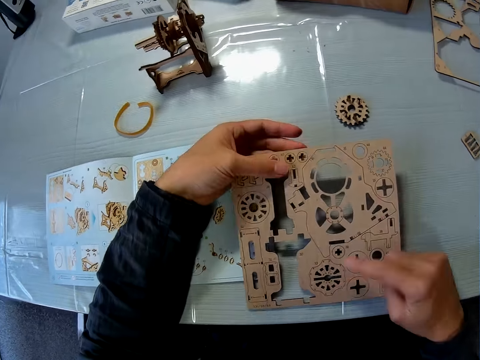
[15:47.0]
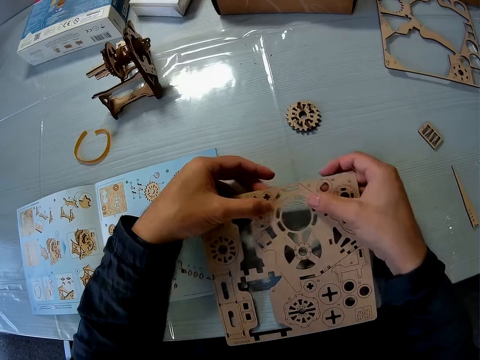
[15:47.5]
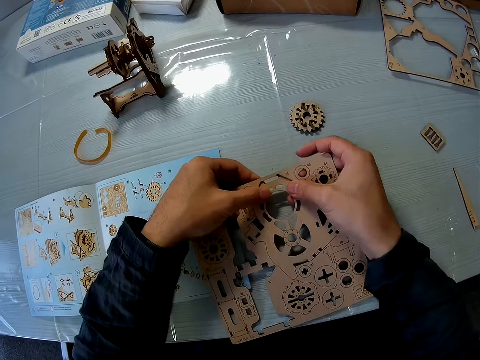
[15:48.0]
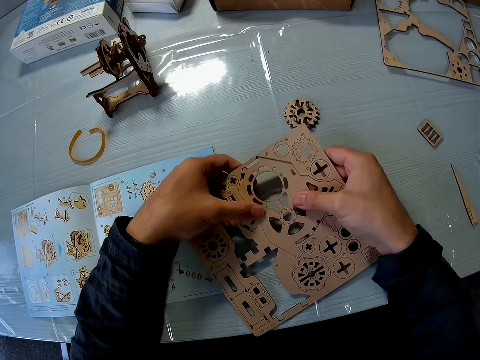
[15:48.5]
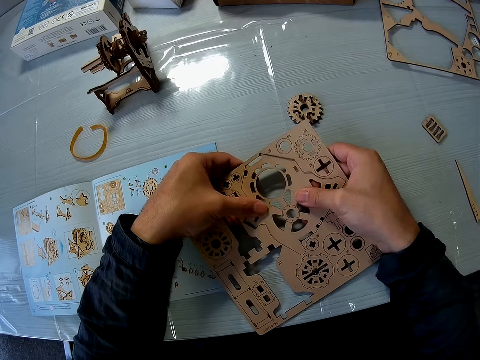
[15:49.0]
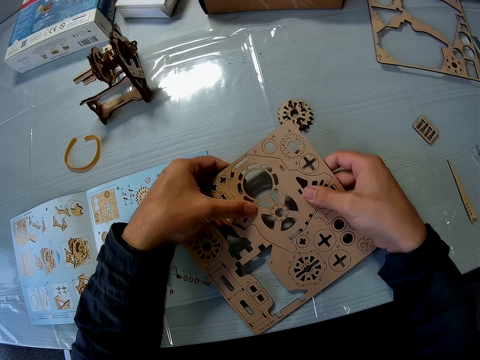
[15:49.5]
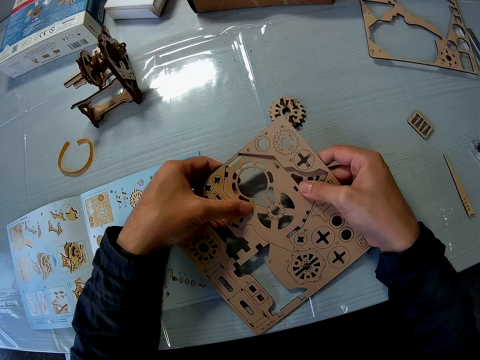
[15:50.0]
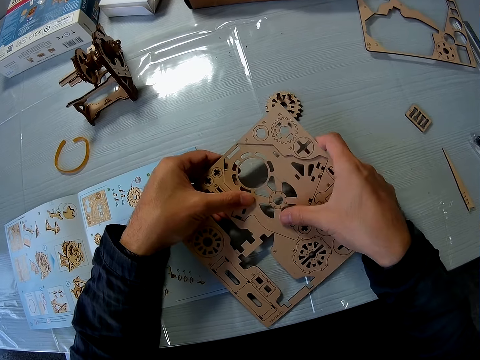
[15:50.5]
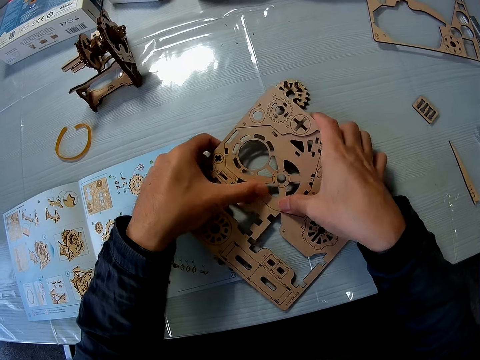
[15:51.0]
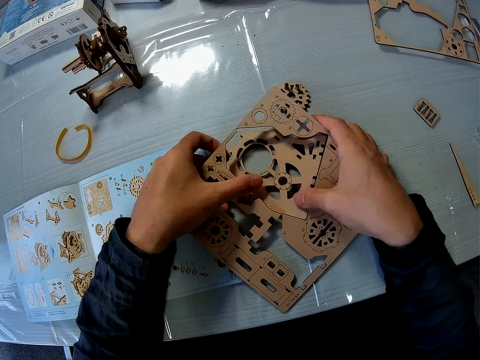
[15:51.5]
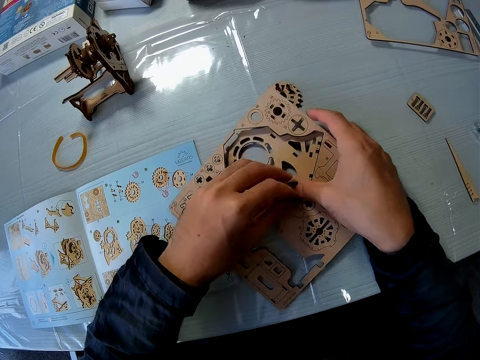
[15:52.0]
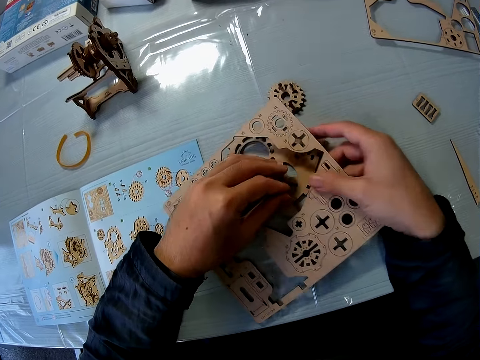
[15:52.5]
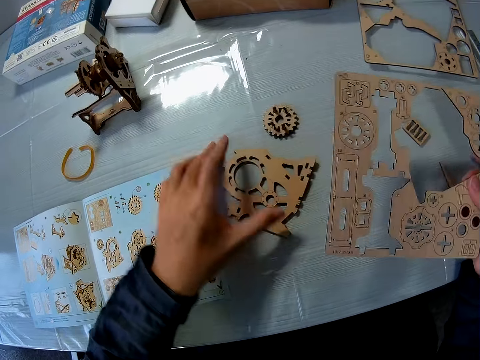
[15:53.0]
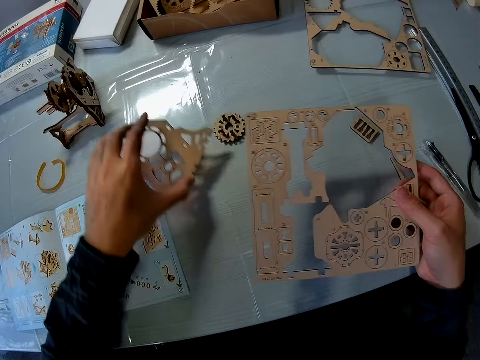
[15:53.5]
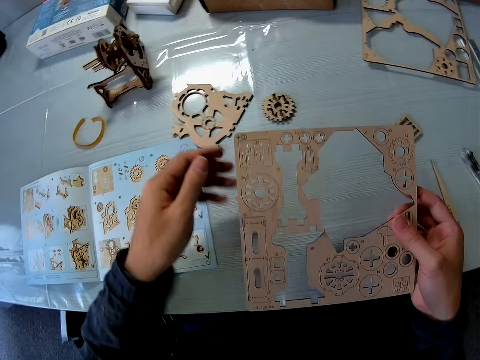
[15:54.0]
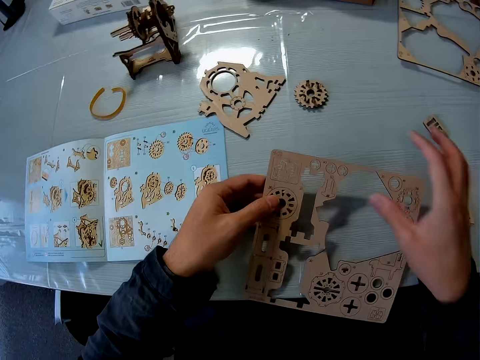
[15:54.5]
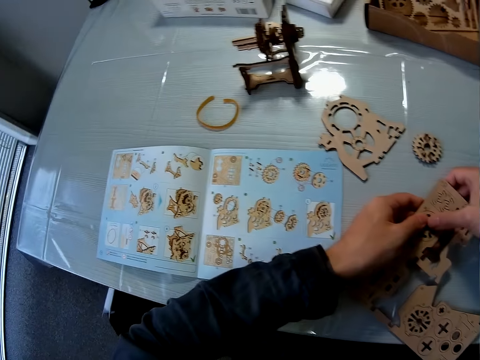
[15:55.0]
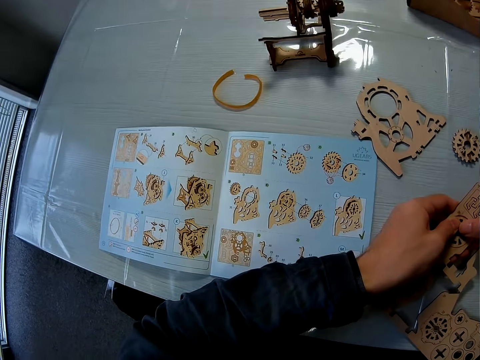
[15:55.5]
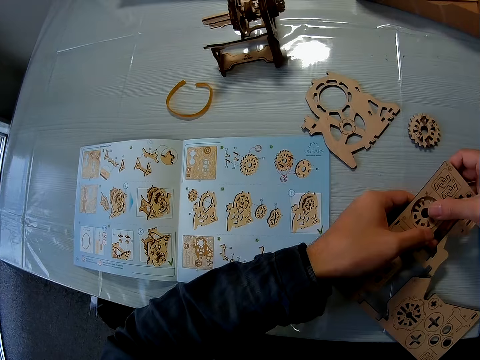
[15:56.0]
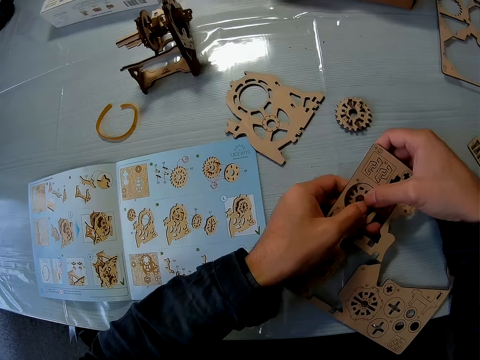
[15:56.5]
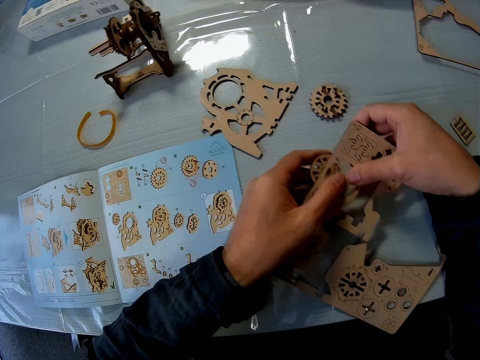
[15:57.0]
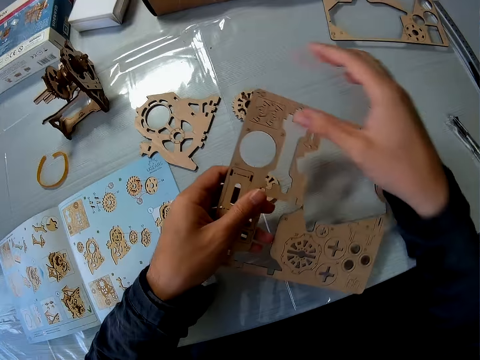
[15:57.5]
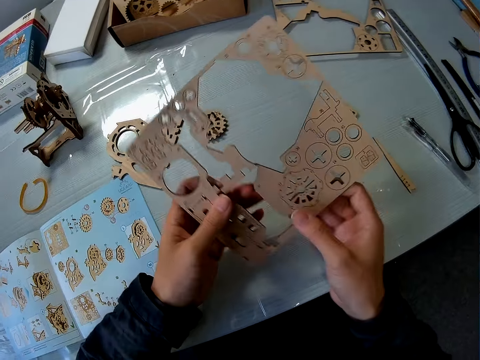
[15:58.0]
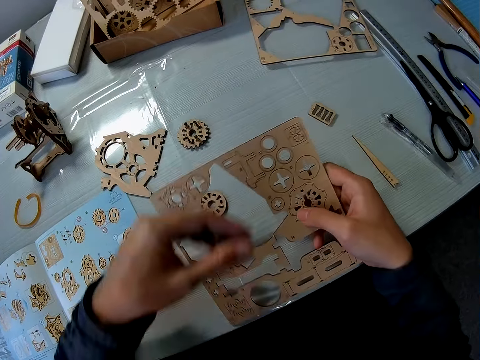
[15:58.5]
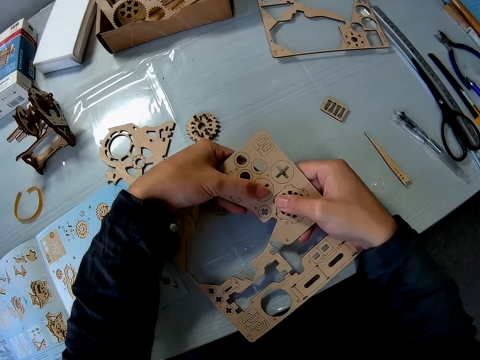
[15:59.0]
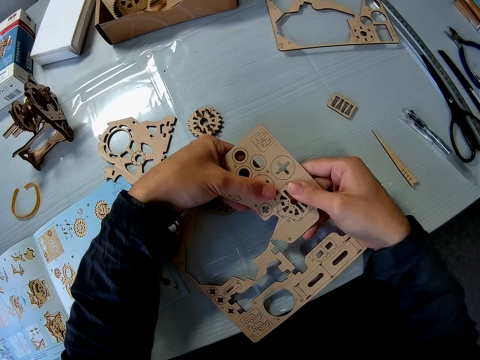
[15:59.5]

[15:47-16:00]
The camera wearer pushes out a pre-cut puzzle piece from the puzzle sheet or wooden board with pre-cut puzzle pieces with his hands. He drops the pre-cut puzzle piece on the cutting mat. He holds the wooden board with pre-cut puzzle pieces with his right hand. He picks up the pre-cut puzzle piece on the cutting mat. He moves the puzzle piece on the table. He places the pre-cut puzzle piece on the cutting mat. He holds the wooden board with pre-cut puzzle pieces with his hands. He pushes out another pre-cut puzzle piece from the puzzle sheet with his hands. He drops the pre-cut puzzle piece on the cutting mat. He turns the wooden board with pre-cut puzzle pieces. He disconnects the pre-cut puzzle piece with his hands.

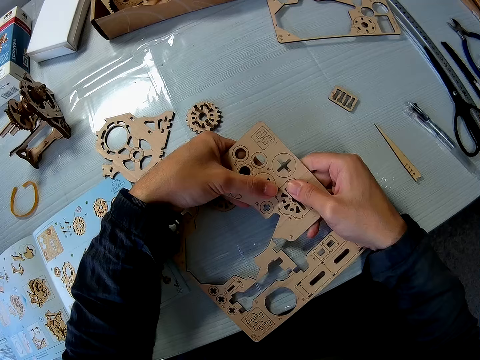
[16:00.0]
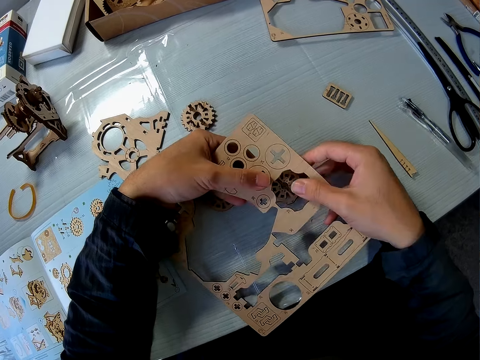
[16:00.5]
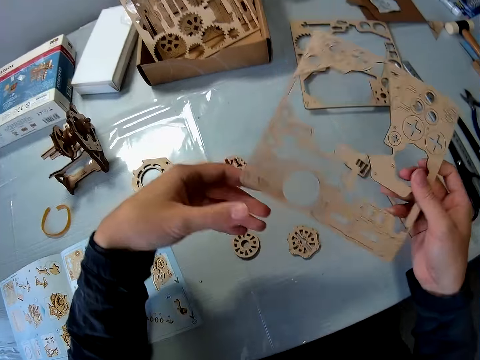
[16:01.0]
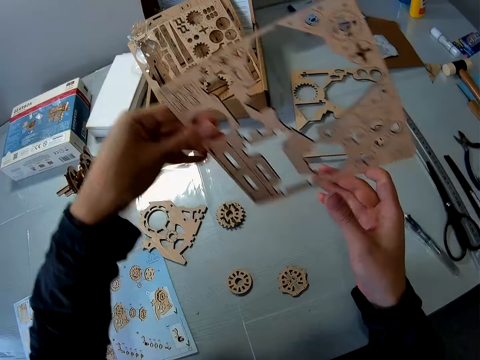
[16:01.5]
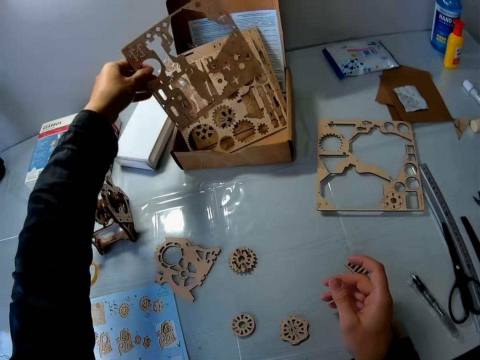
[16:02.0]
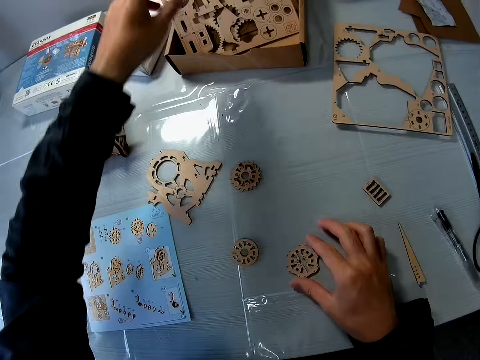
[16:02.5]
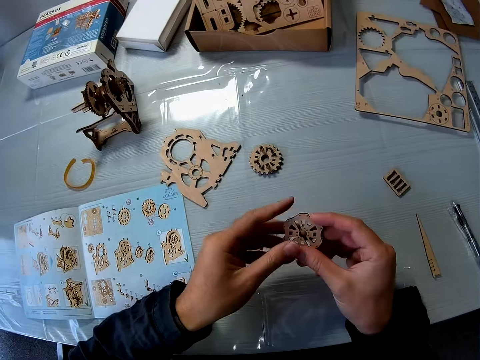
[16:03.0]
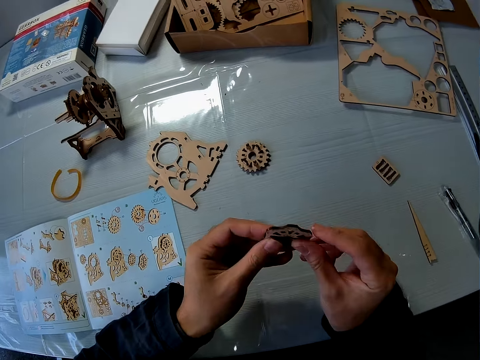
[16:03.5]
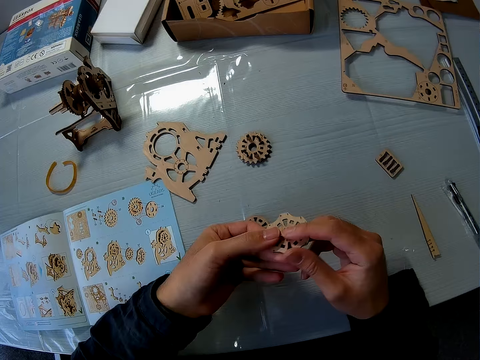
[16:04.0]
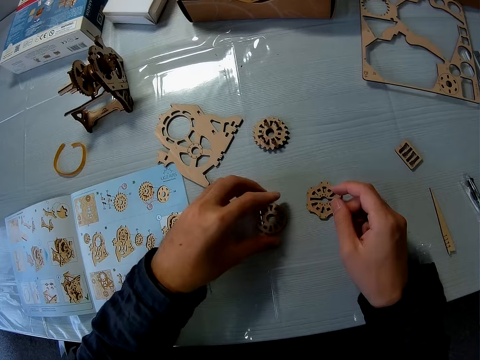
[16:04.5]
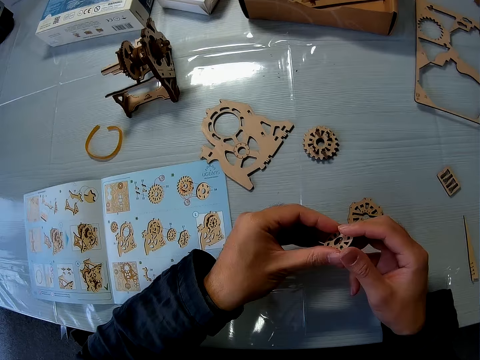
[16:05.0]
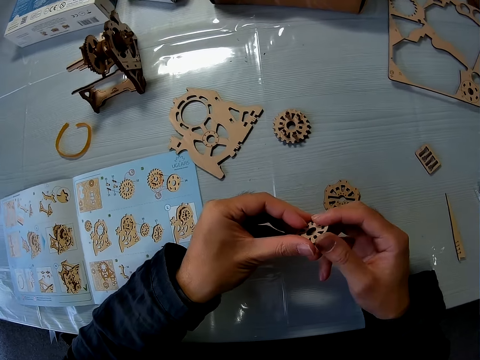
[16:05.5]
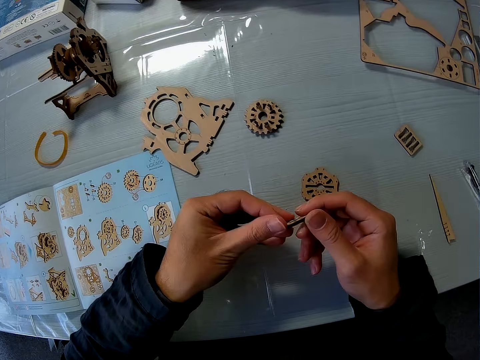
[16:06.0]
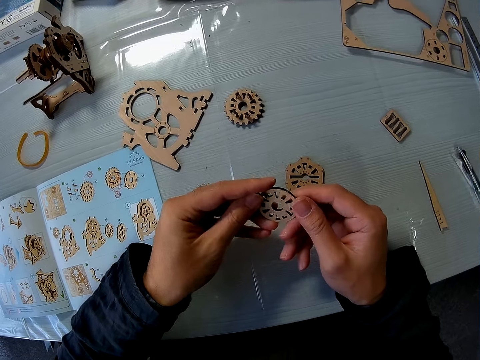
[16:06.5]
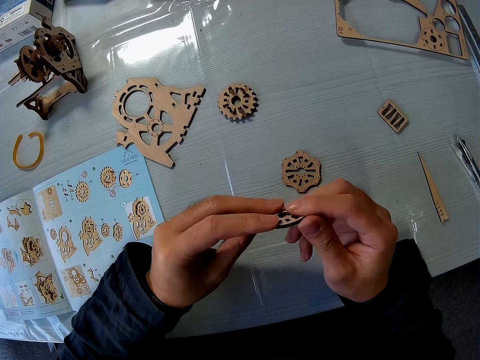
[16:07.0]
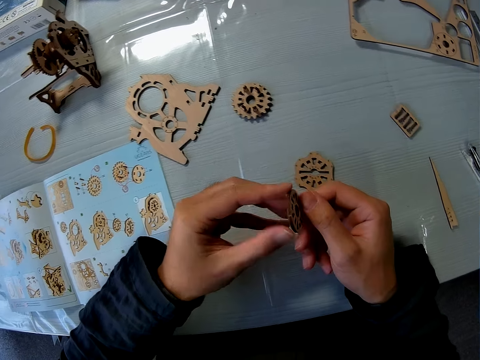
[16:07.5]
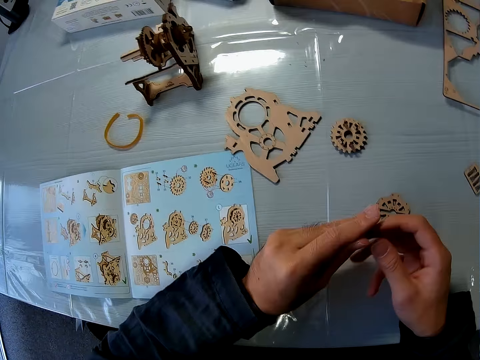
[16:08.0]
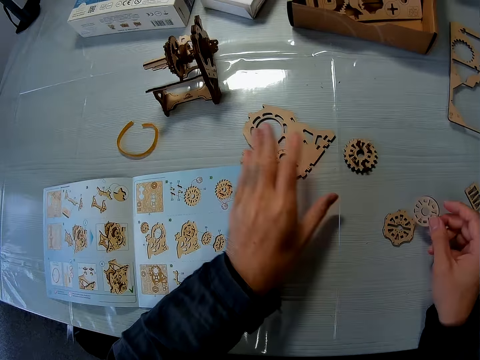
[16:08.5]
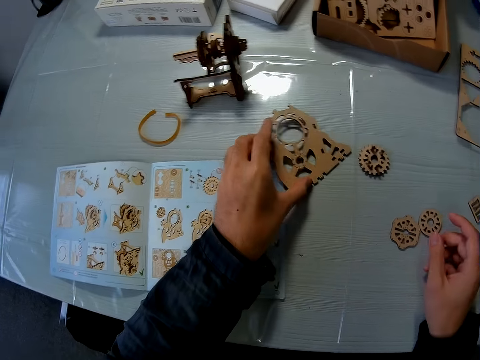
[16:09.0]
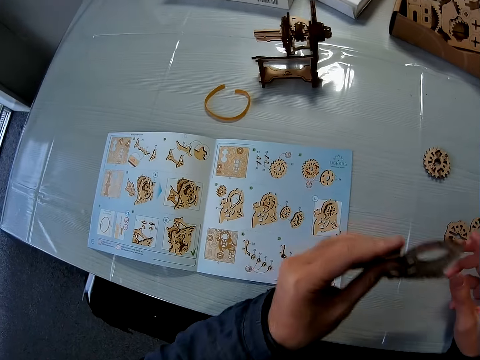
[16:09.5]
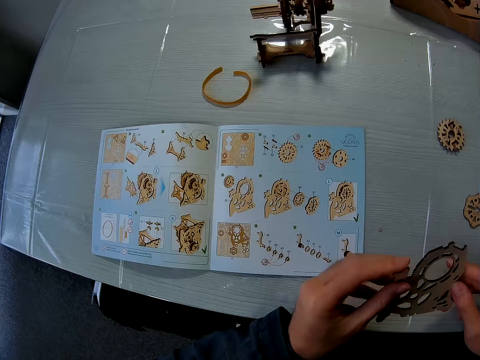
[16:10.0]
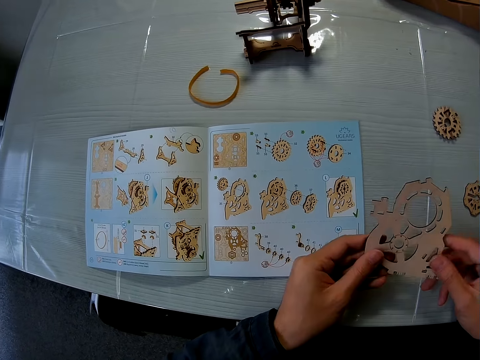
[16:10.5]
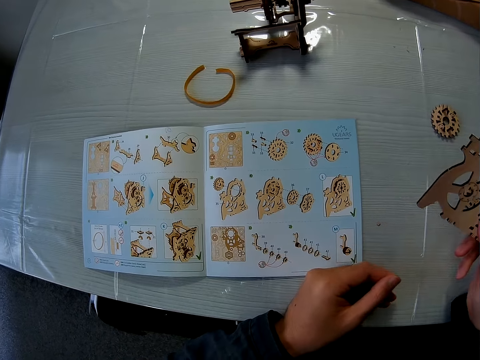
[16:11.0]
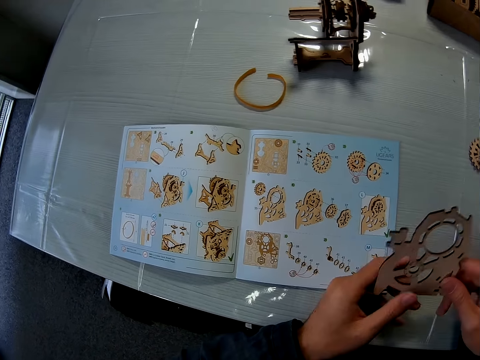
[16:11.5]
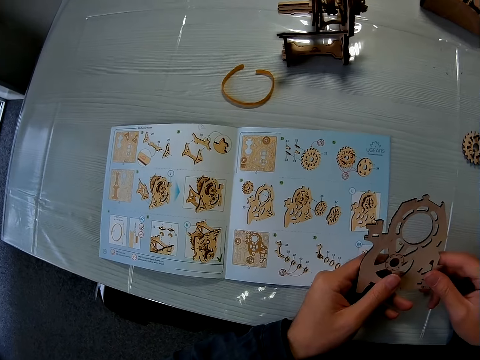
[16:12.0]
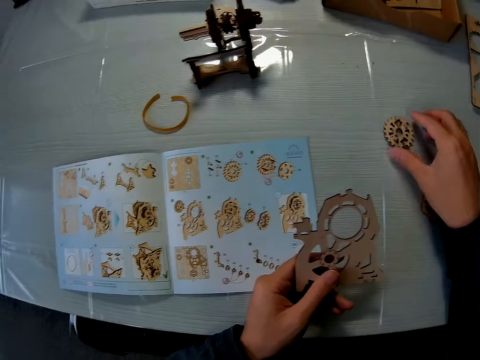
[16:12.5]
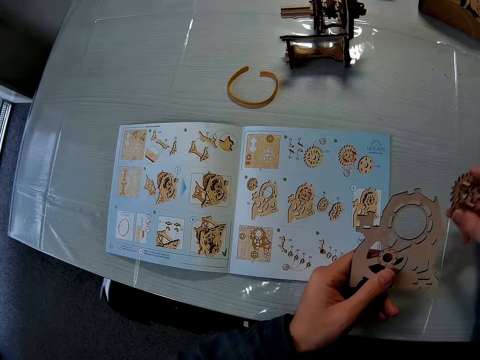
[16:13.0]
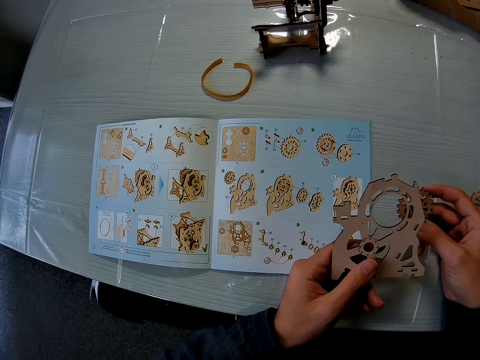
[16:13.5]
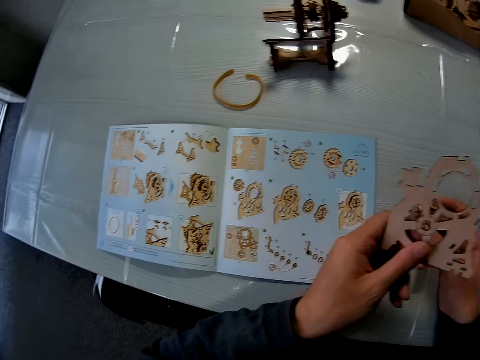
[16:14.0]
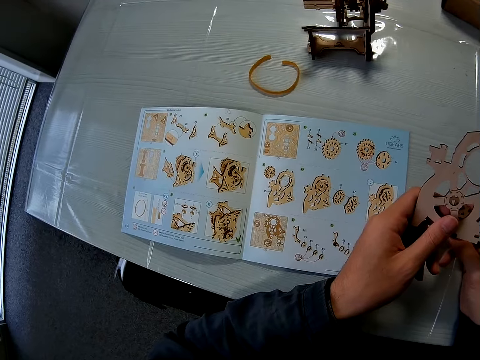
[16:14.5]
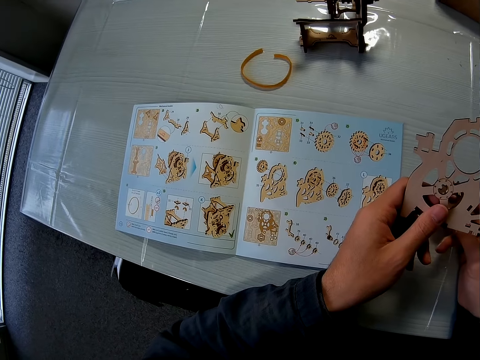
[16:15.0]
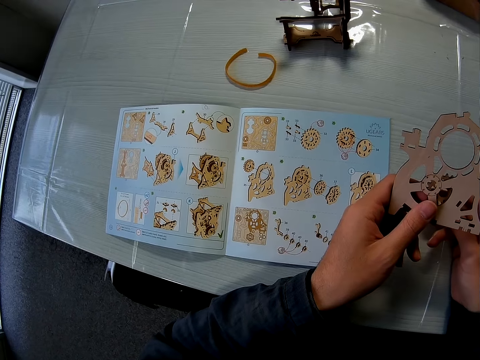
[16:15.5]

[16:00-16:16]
The camera wearer drops the pre-cut puzzle piece on the cutting mat. He turns the wooden board with pre-cut puzzle pieces. He passes the puzzle sheet to his left hand. He places the wooden board with pre-cut puzzle pieces on the box. He picks up the wooden gear bearing or puzzle piece from the cutting mat. He touches the wooden gear bearing with his hands. He examines the puzzle piece with both hands briefly. He places the wooden gear bearing on the cutting mat. He picks up another puzzle piece from the table. He touches the wooden gear bearing with his hands. He examines the puzzle piece with both hands briefly. He places the wooden gear bearing on the cutting mat. He picks up a big puzzle piece or model piece from the table. He touches the wooden gear bearing with his hands. He passes the big puzzle piece between his hands. He holds the model piece with his left hand. He picks up another puzzle piece from the table. He looks at the wooden gear bearing. He moves both puzzle pieces close to each other.
